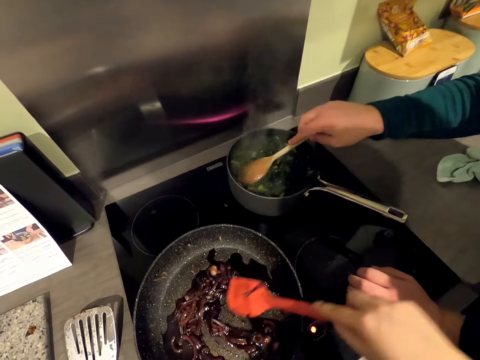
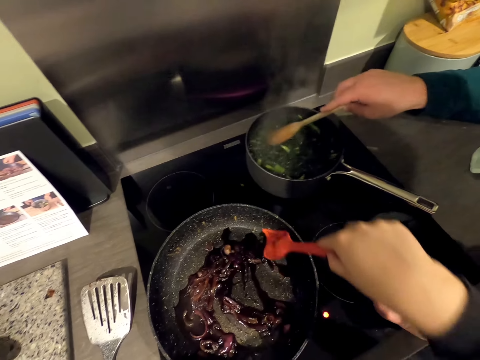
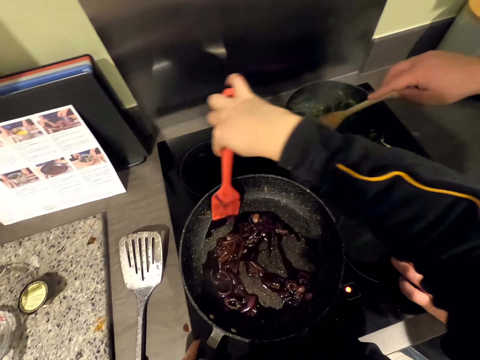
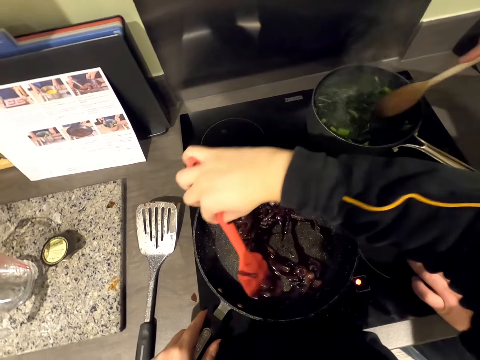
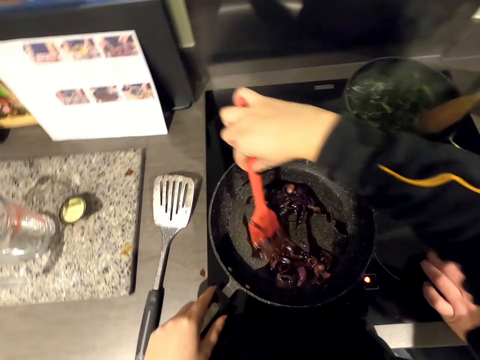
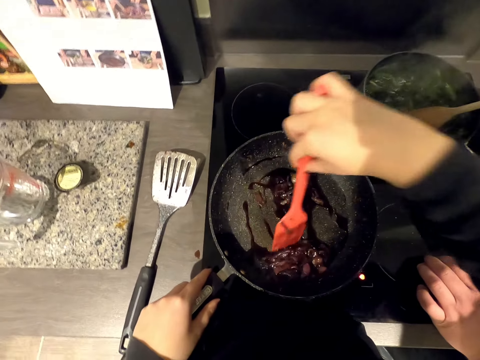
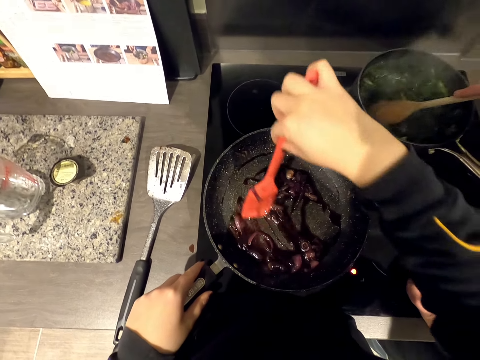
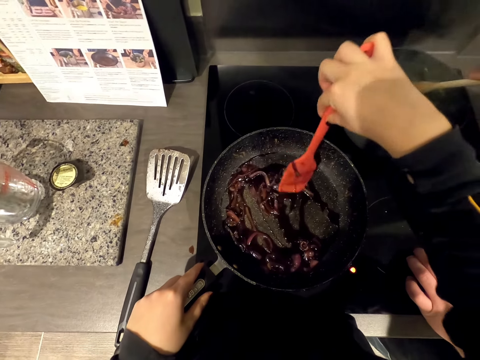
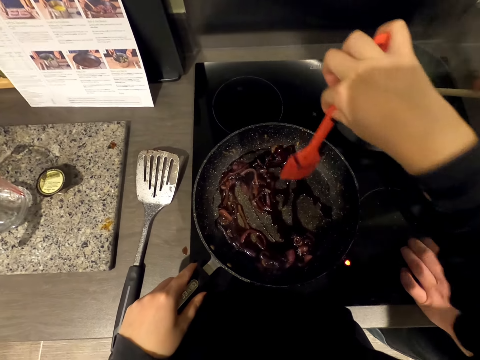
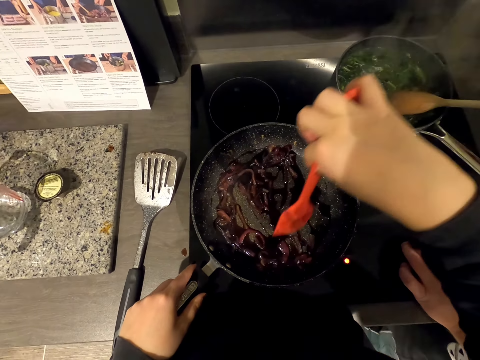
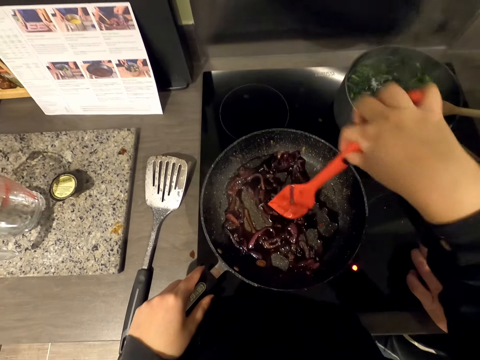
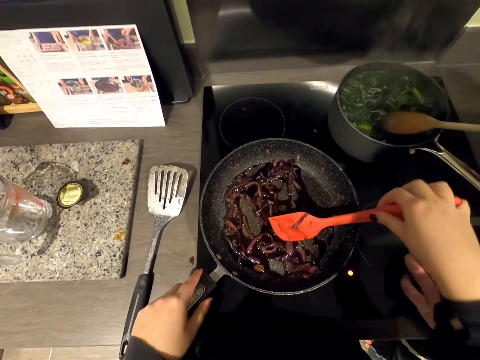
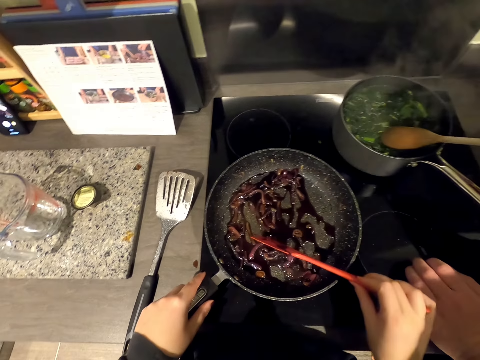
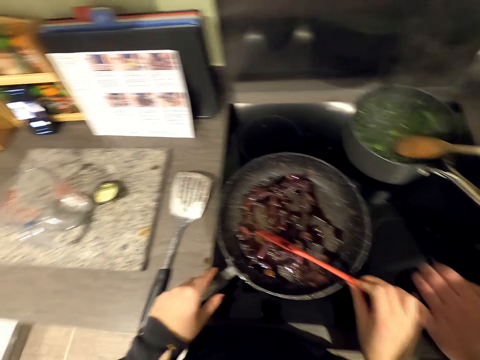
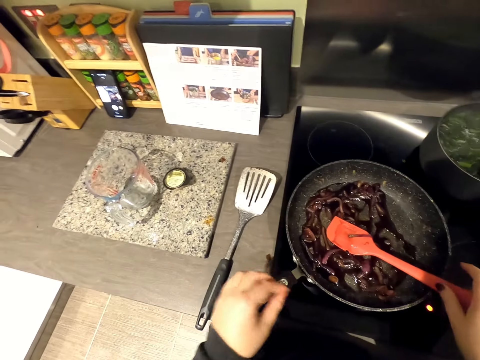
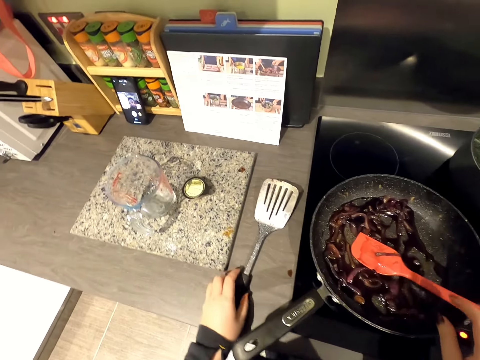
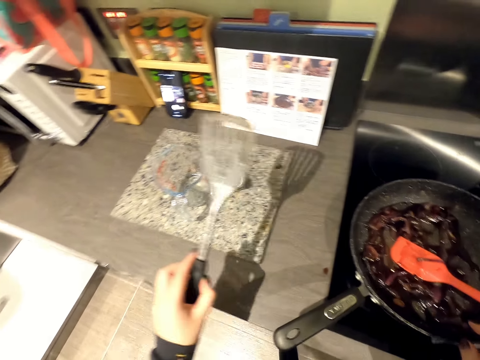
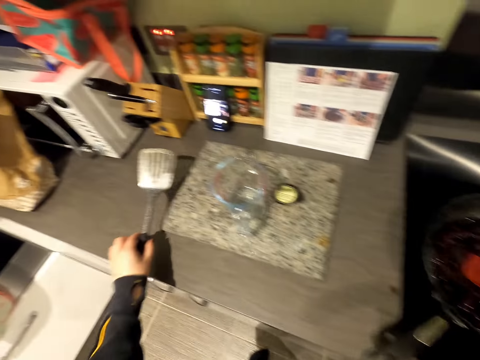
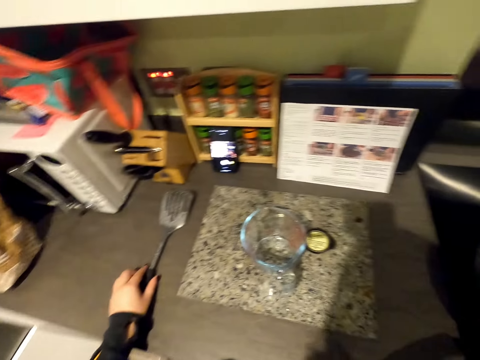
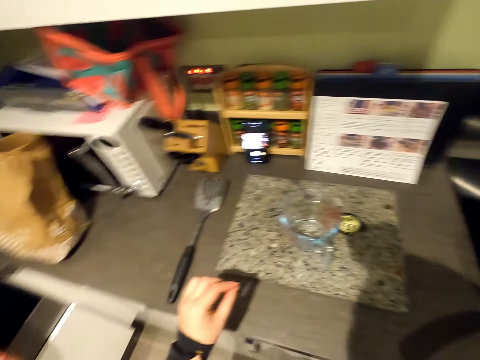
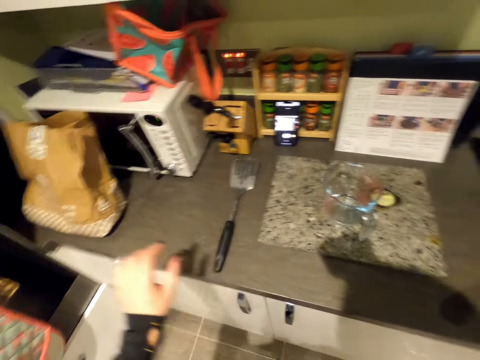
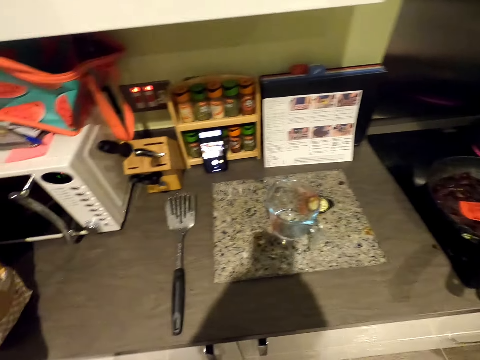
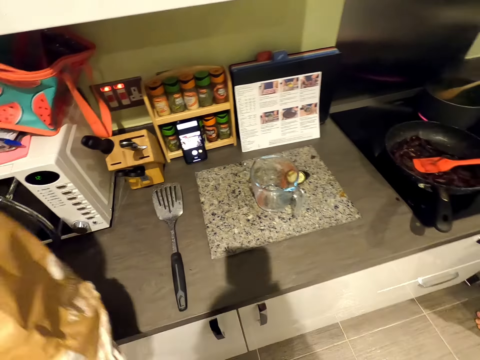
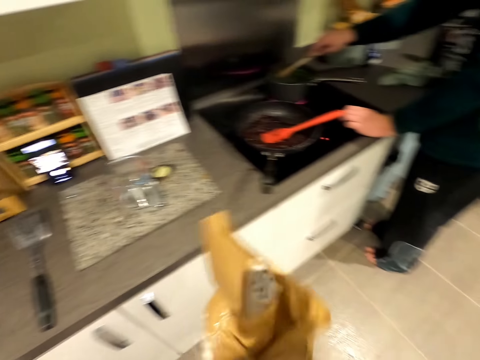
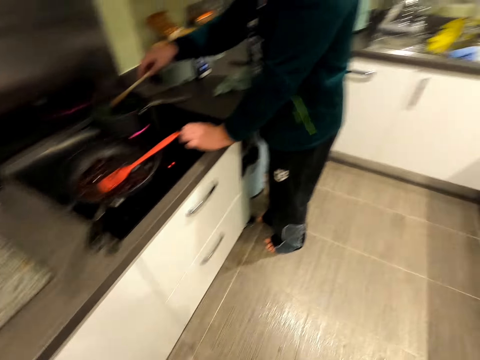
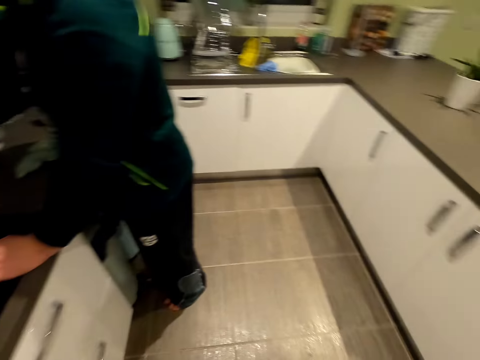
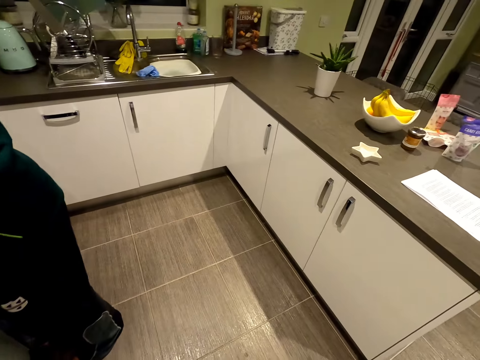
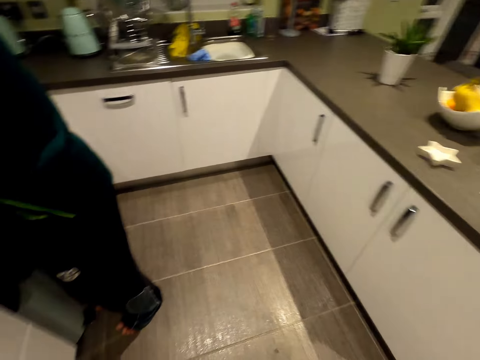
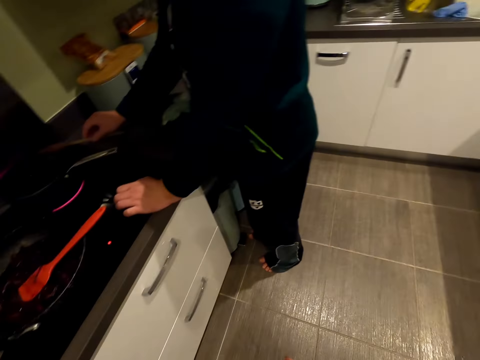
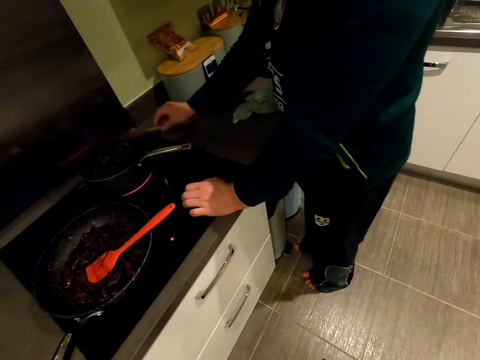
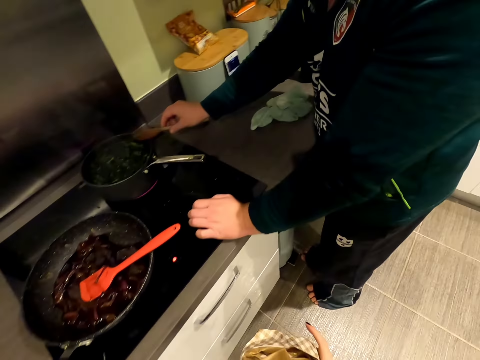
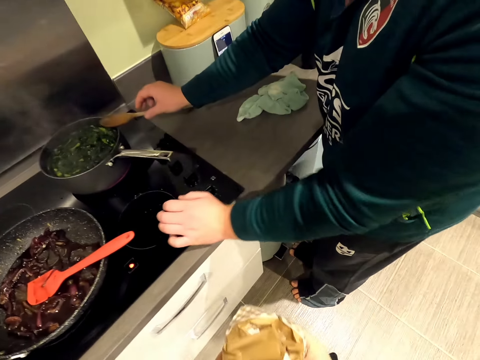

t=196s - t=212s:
The camera wearer stirs food. They move the spatula. They pick up the spatula and put the spatula aside. They trash a carton. They pick up a paper. They look around.

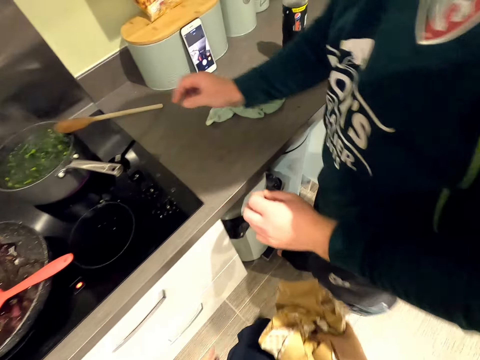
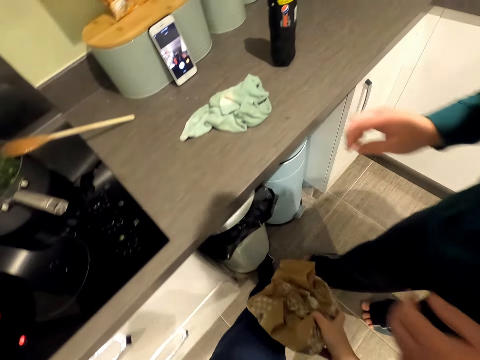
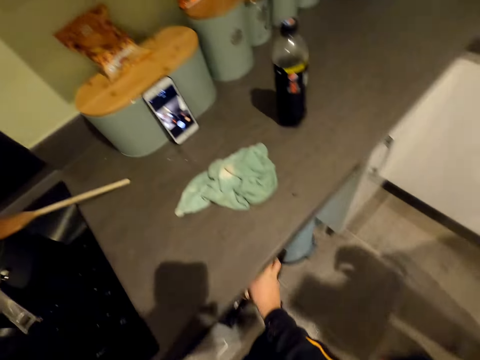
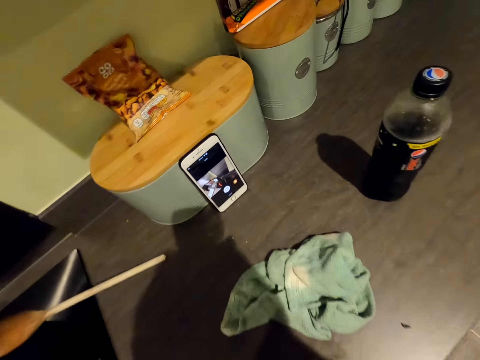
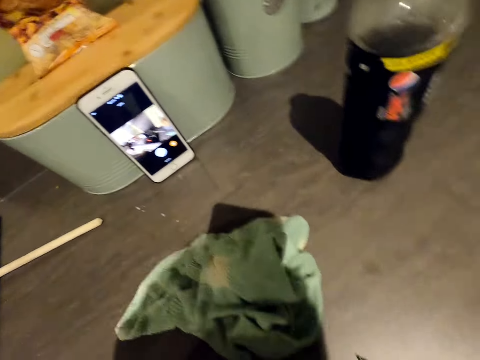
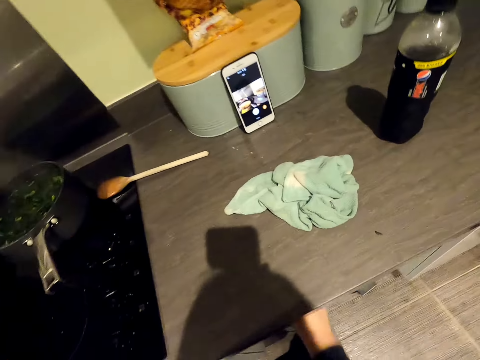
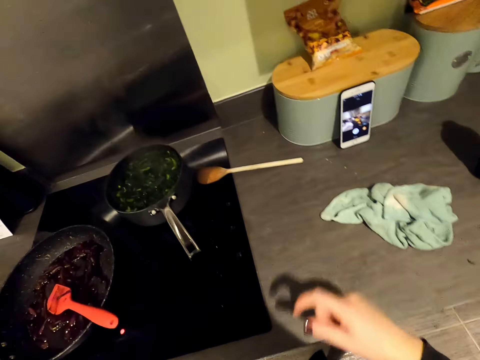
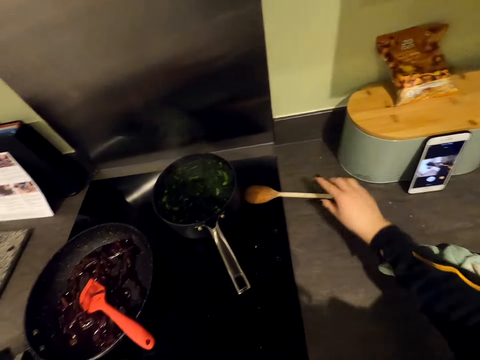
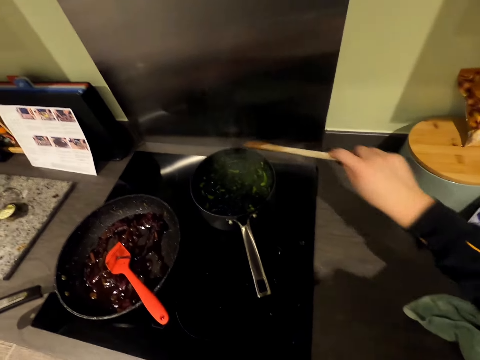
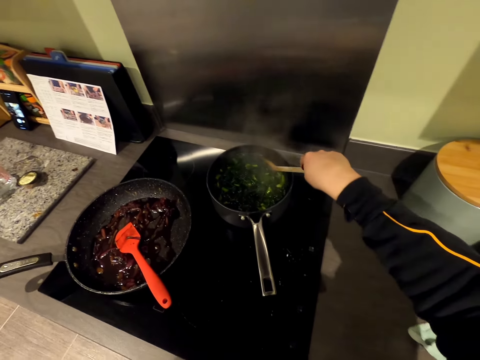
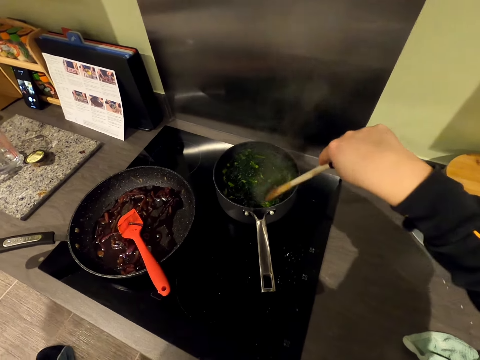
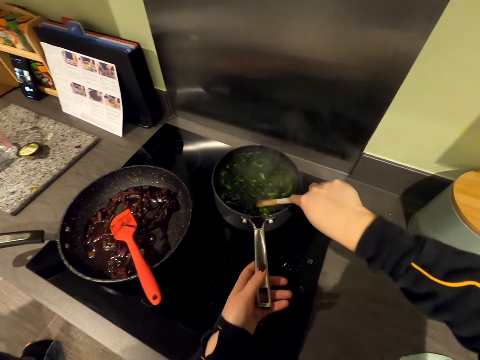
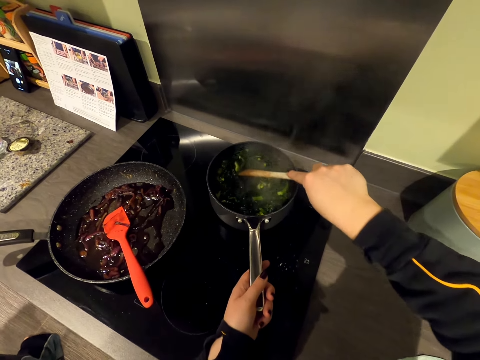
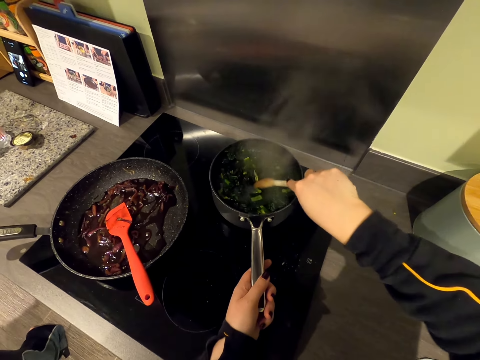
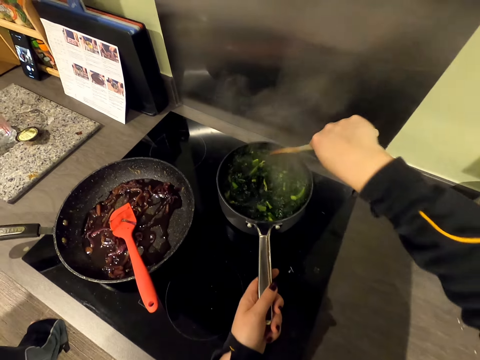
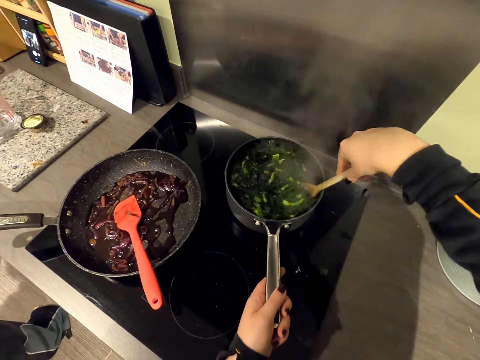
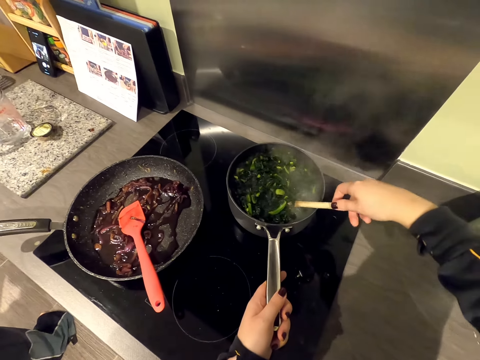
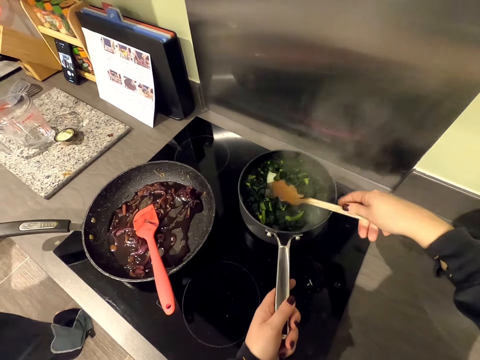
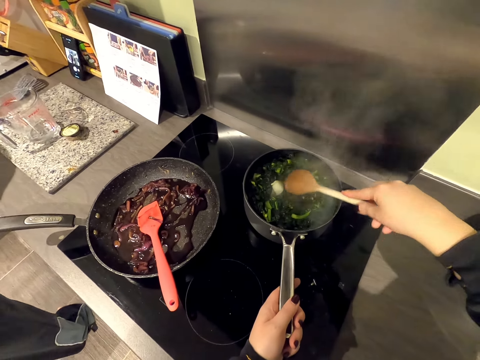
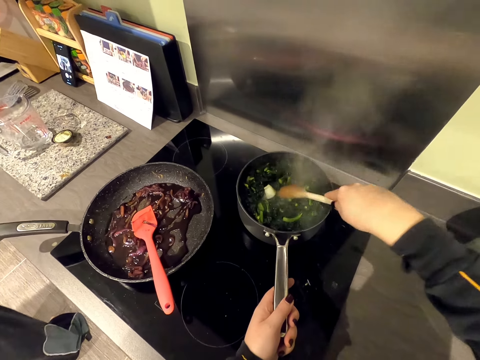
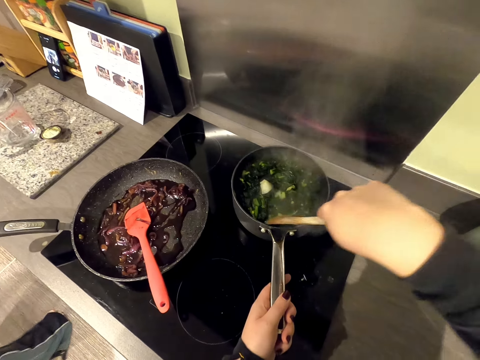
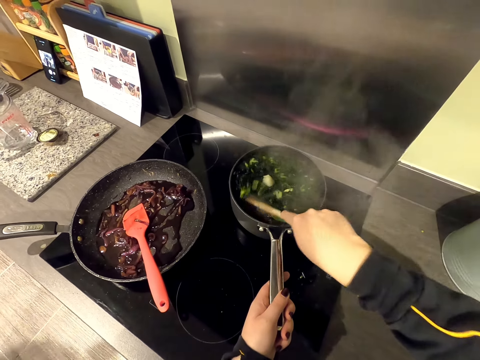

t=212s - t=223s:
The camera wearer puts the paper in the dustbin. They pick up the cooking spoon. They stir food with the cooking spoon.
